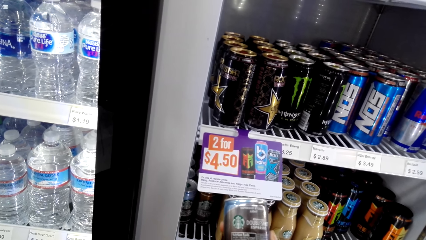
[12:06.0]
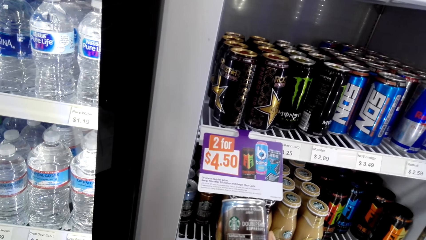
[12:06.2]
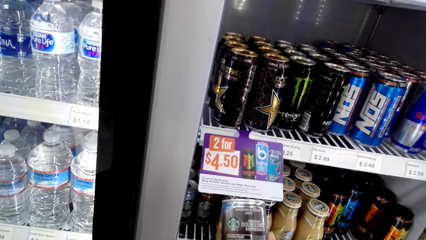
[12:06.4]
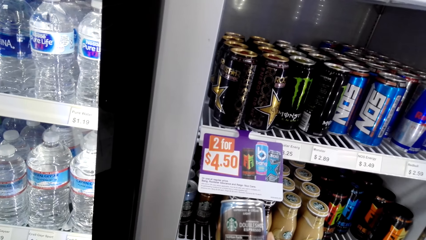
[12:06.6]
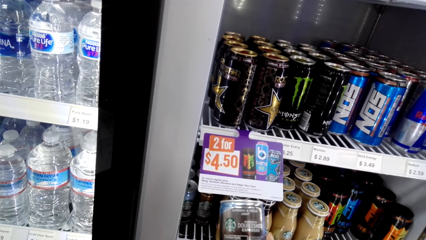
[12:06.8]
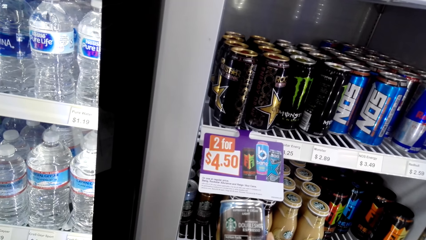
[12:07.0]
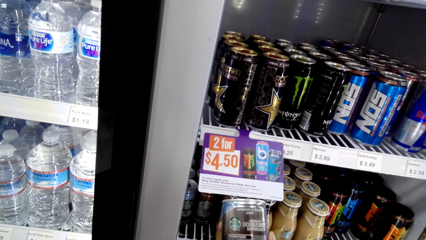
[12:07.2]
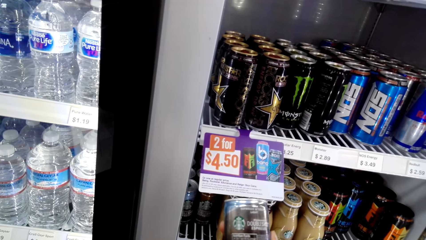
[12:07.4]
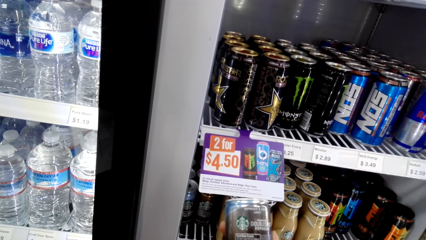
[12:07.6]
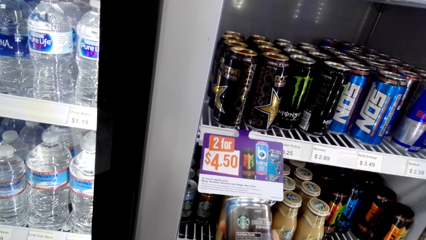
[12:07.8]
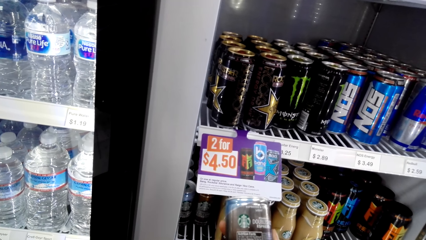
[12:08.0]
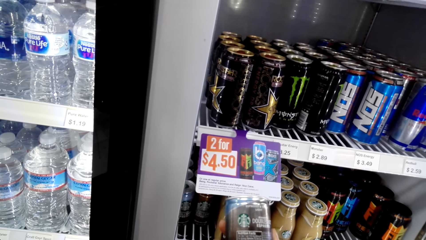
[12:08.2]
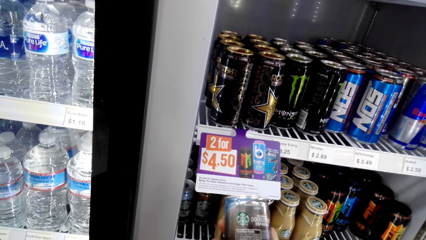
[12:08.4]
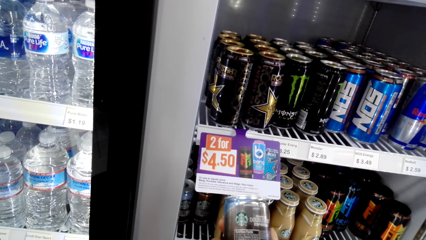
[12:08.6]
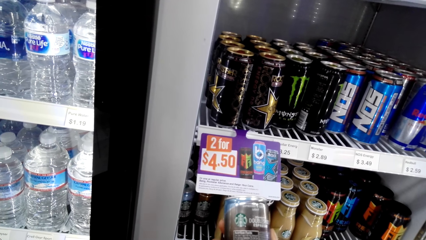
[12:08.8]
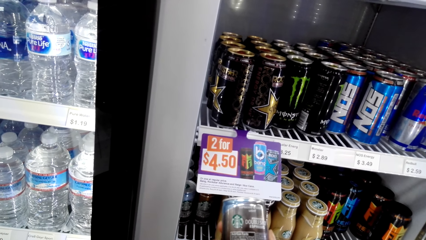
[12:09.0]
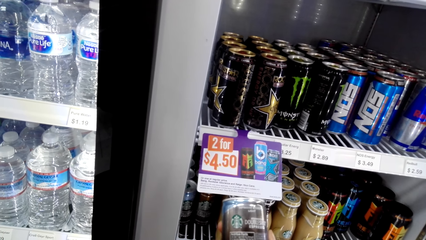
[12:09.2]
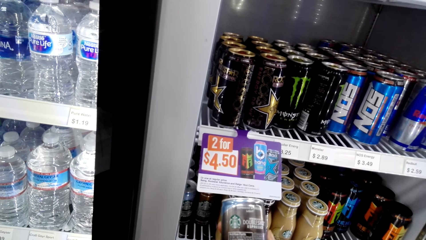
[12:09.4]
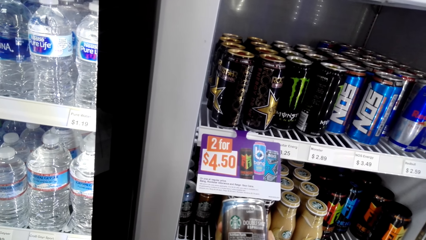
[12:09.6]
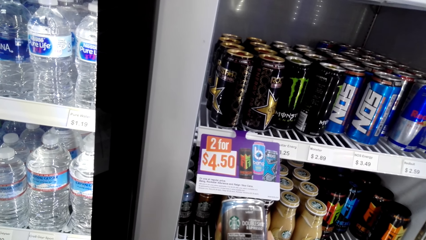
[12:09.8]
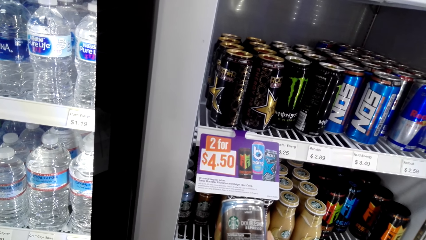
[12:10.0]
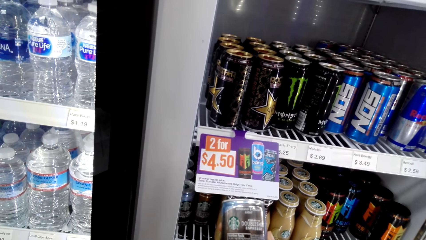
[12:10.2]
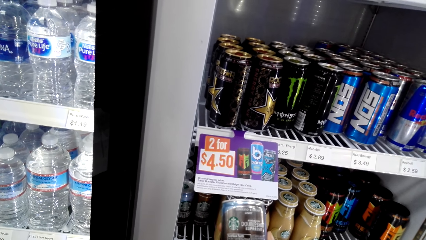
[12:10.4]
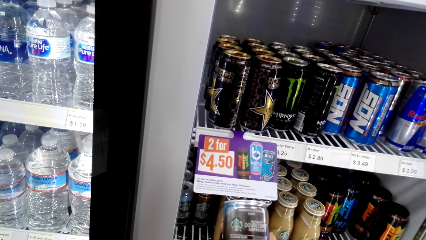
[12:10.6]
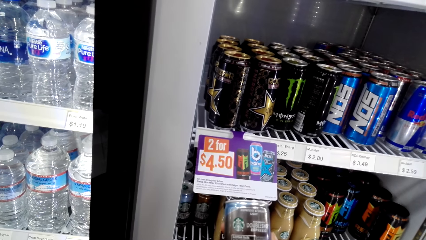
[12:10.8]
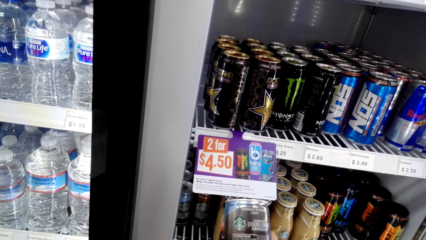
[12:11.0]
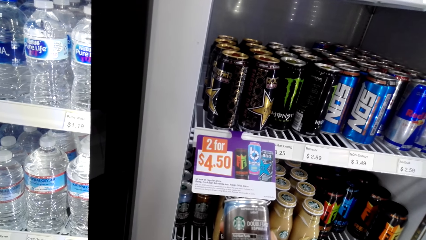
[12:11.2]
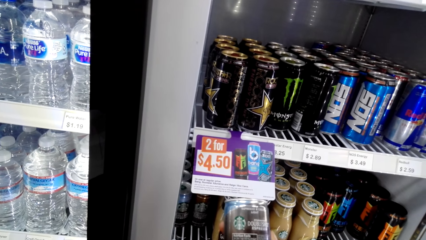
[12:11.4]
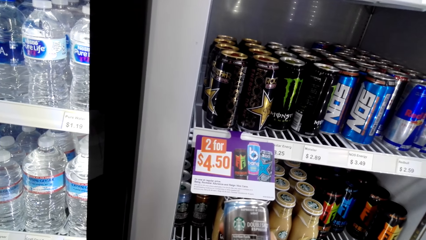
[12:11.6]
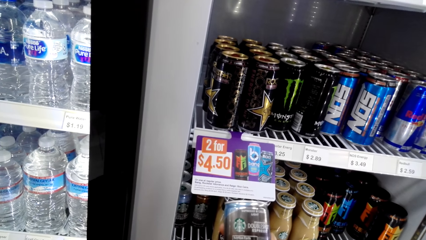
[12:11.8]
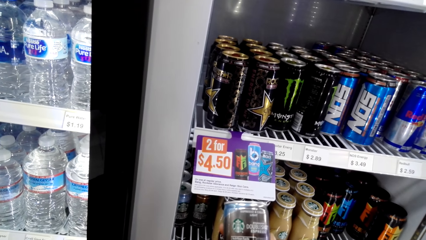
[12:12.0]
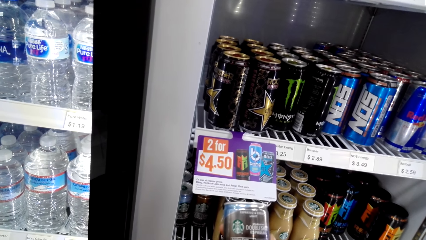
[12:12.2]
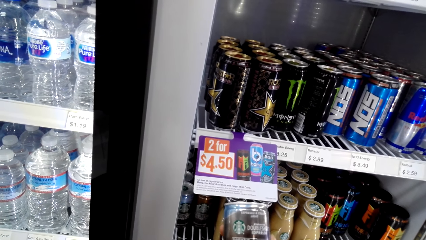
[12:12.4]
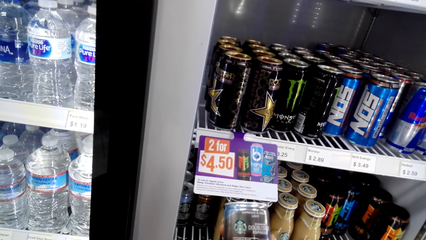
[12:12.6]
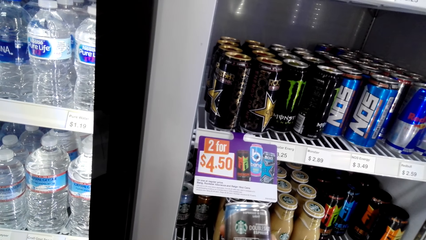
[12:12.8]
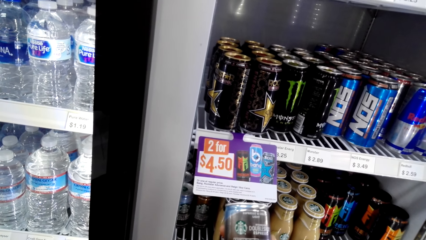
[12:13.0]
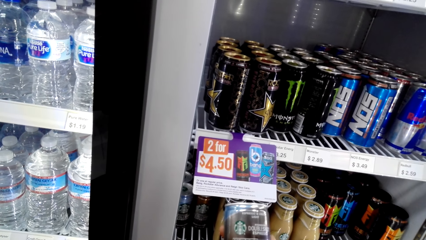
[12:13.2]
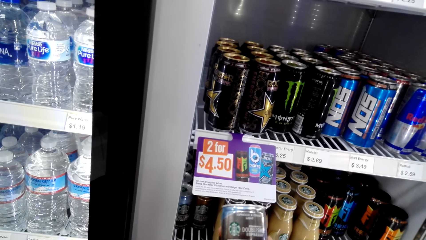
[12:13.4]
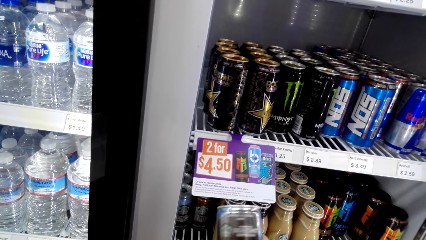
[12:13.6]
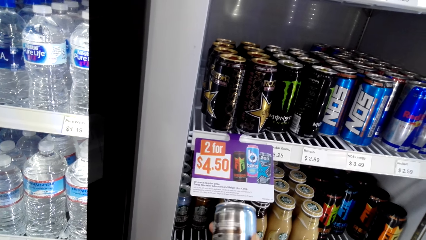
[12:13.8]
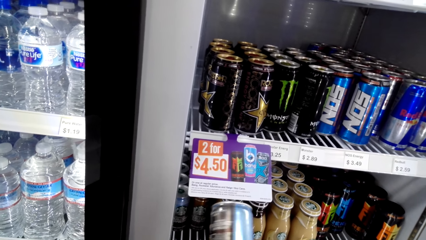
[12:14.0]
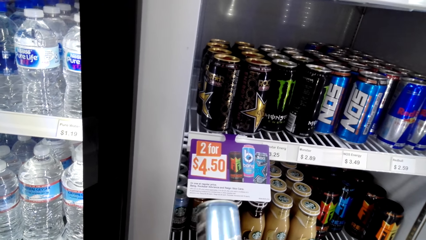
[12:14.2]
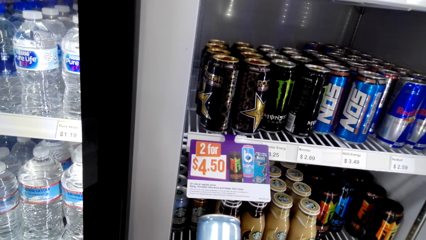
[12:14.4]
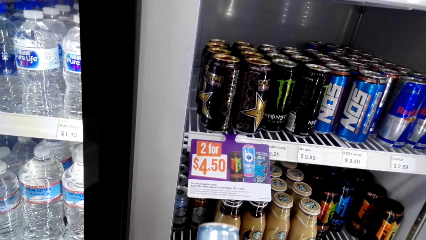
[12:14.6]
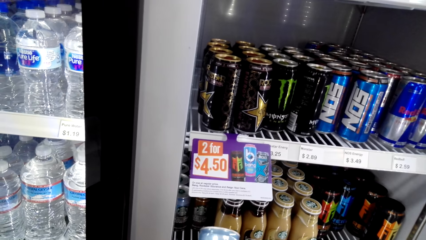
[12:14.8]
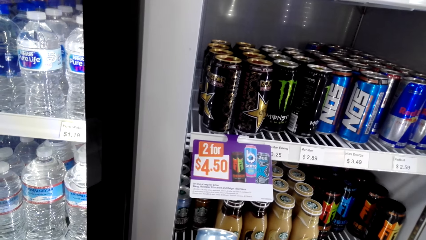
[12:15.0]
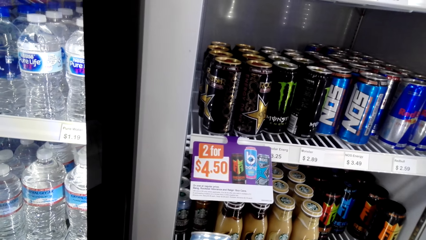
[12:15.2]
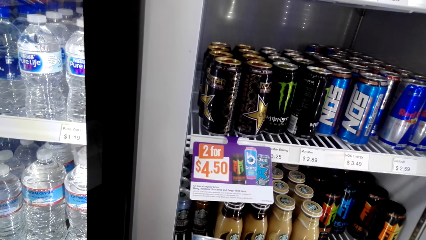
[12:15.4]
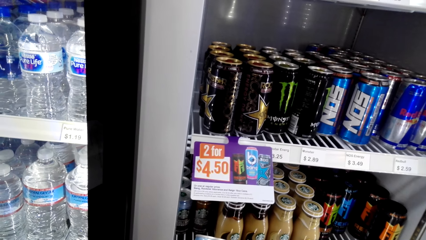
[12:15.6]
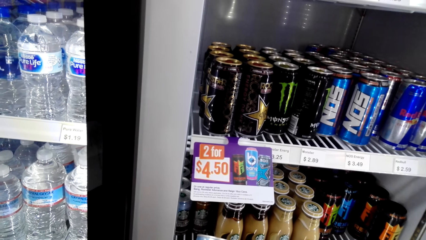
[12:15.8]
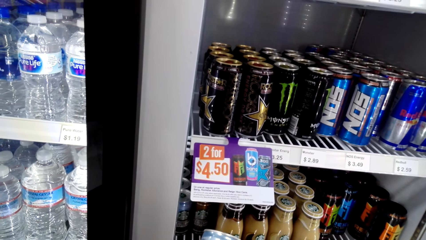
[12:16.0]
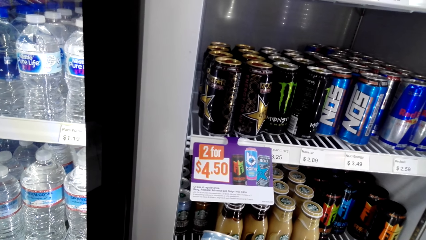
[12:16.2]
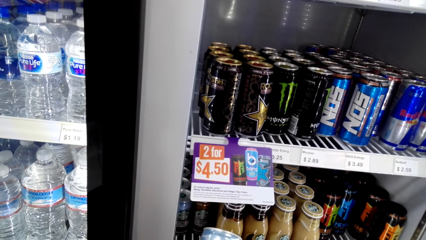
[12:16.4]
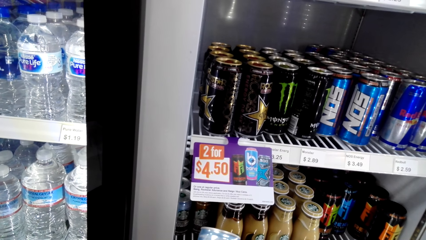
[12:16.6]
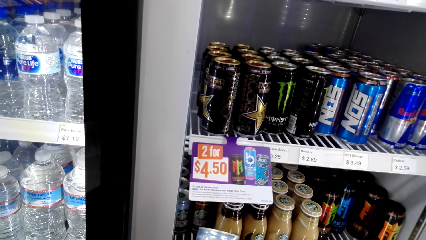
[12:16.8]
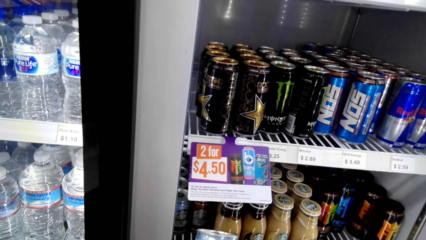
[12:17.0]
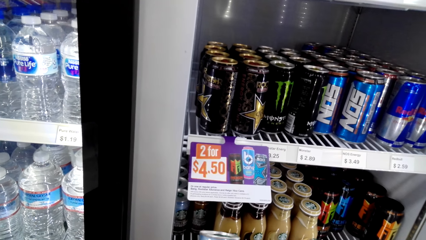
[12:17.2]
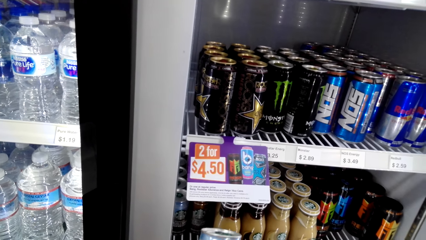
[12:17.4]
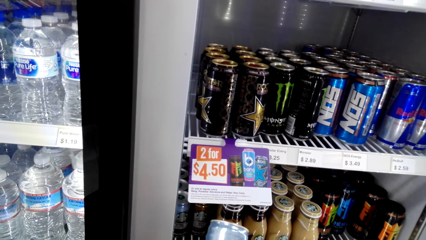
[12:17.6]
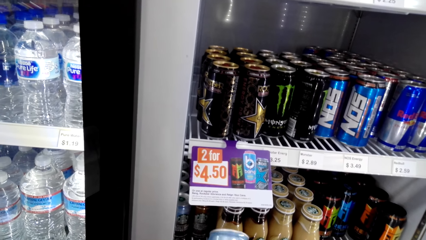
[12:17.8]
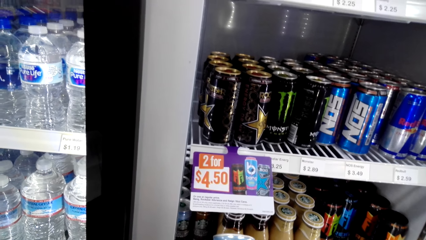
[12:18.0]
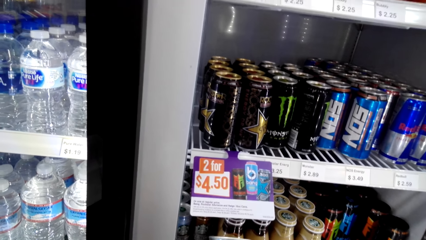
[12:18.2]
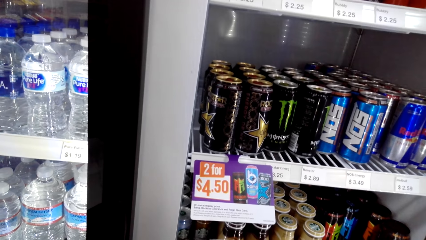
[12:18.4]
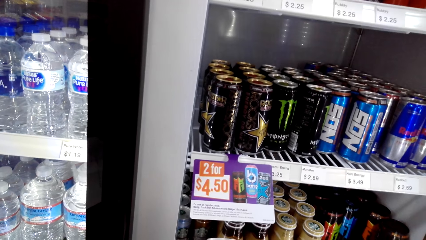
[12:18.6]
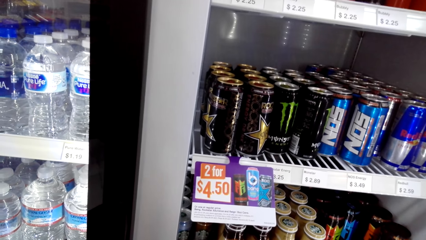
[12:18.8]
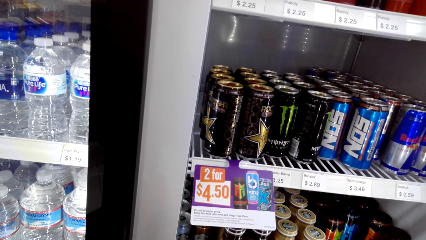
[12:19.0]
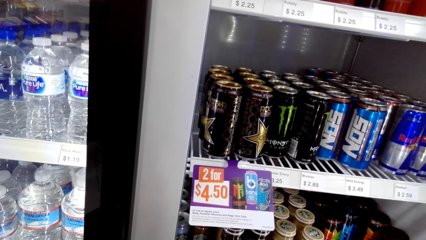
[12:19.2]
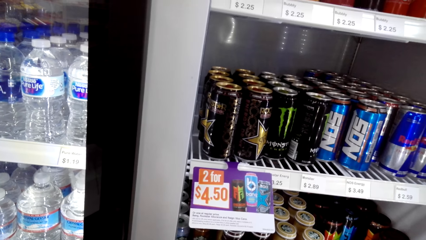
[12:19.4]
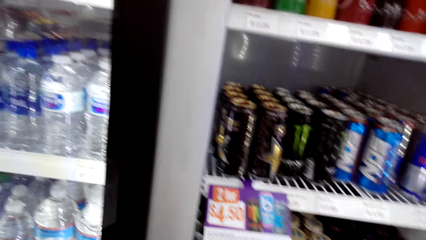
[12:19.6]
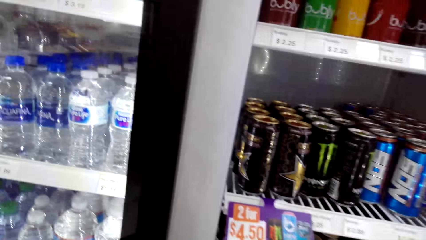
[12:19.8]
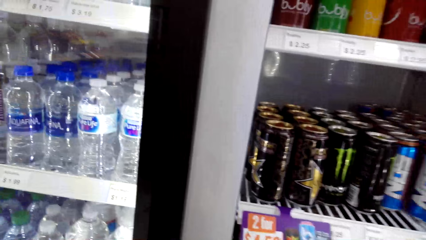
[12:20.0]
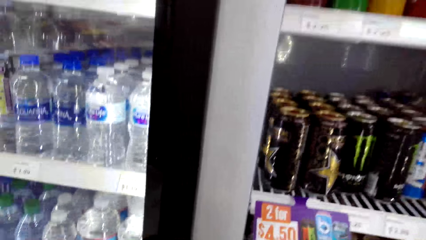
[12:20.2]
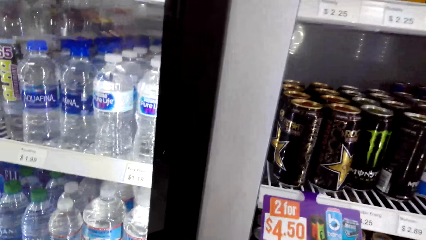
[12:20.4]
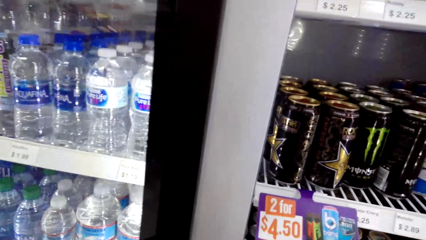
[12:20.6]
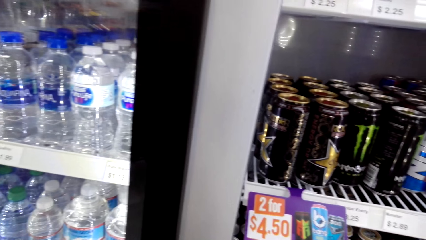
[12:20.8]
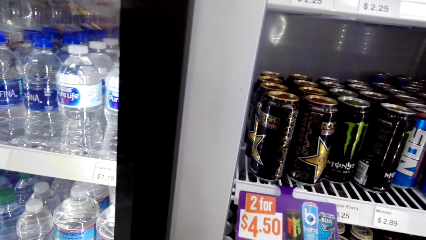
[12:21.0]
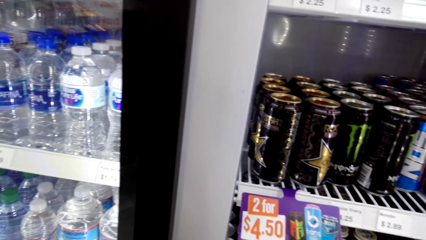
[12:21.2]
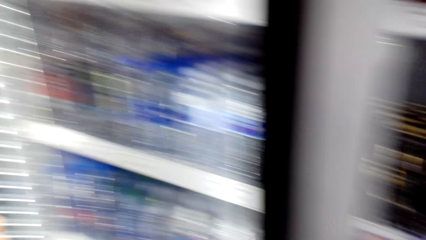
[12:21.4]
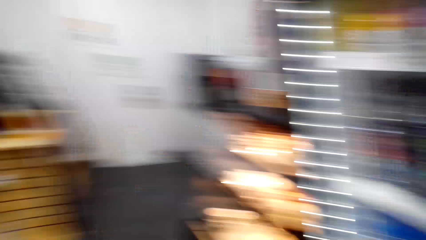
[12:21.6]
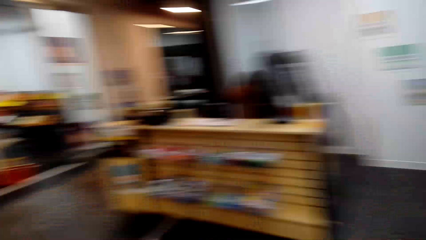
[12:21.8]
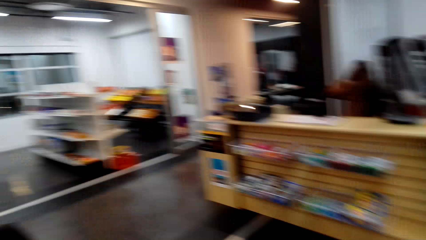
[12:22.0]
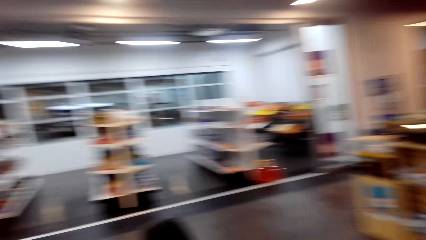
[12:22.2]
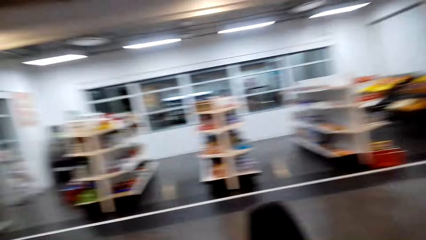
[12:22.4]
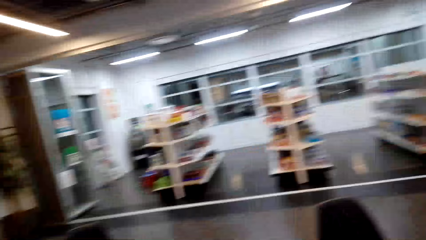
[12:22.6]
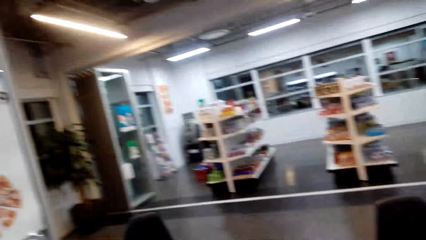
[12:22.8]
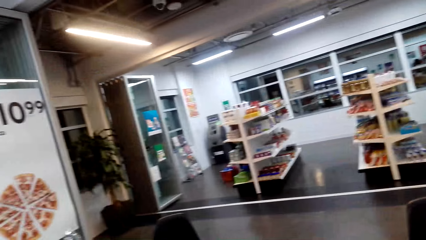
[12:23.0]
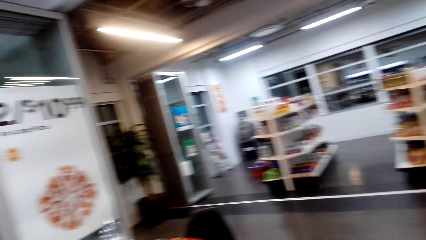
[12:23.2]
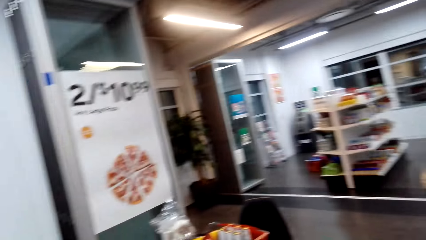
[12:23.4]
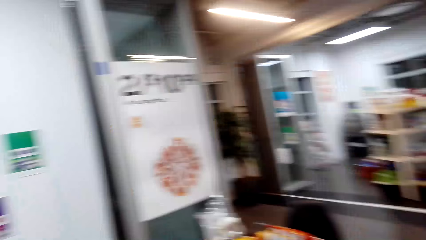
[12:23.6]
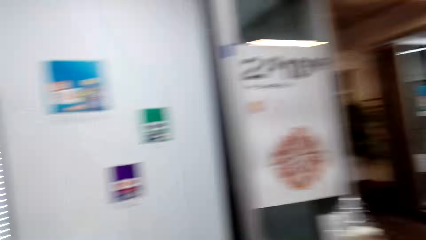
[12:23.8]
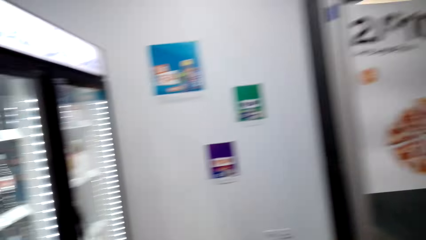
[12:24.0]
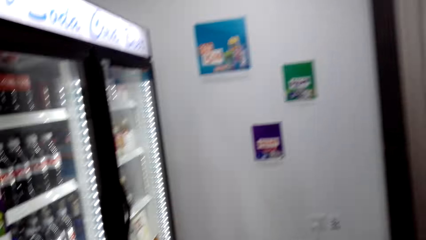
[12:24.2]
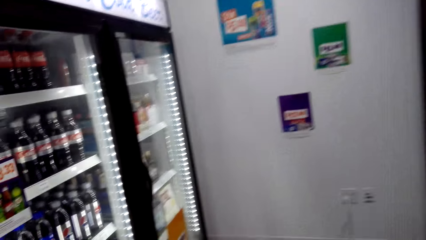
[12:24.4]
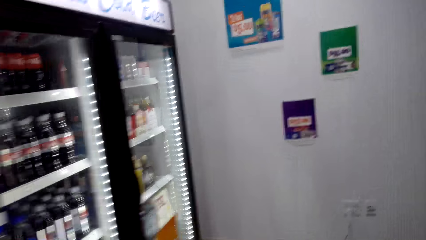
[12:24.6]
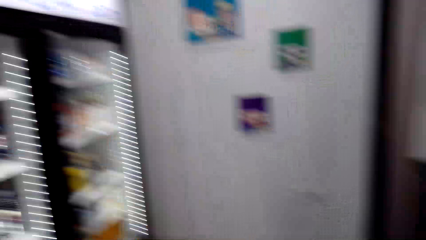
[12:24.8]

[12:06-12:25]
The camera wearer coughs. They cough again. They look at the drinks. They walk. They look around.
